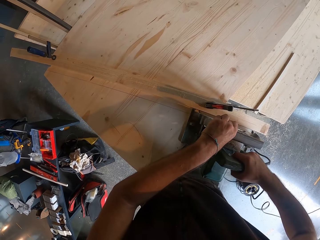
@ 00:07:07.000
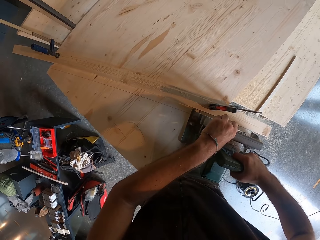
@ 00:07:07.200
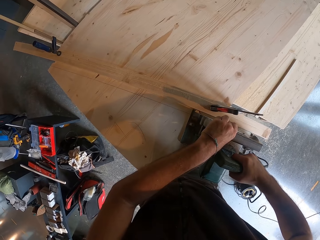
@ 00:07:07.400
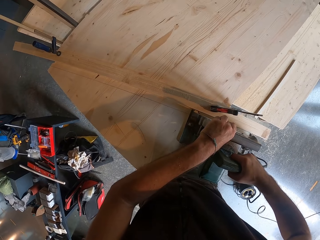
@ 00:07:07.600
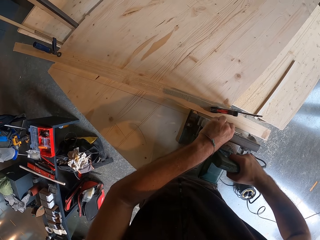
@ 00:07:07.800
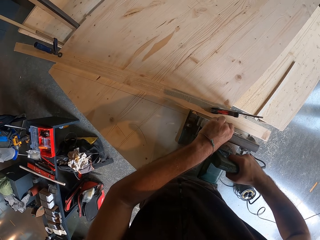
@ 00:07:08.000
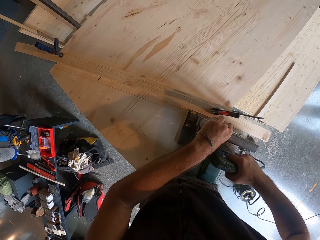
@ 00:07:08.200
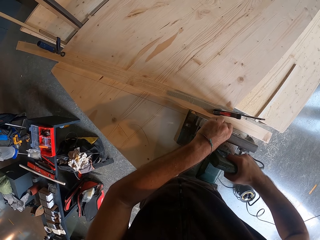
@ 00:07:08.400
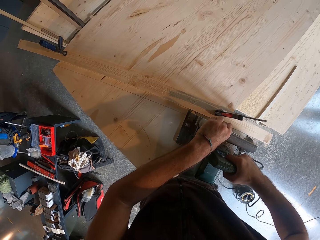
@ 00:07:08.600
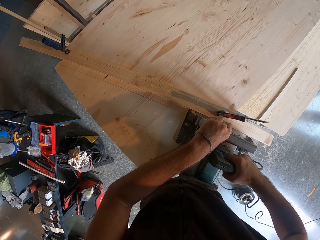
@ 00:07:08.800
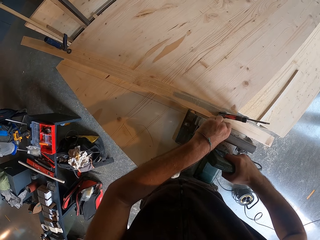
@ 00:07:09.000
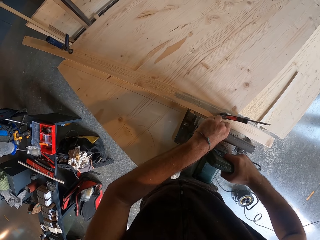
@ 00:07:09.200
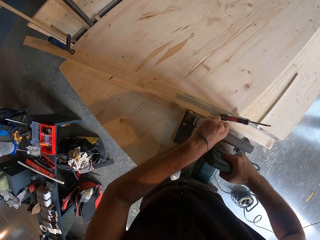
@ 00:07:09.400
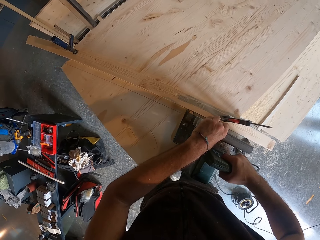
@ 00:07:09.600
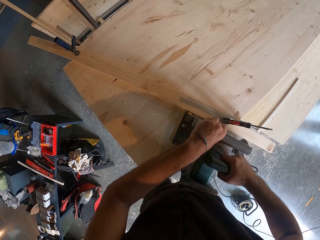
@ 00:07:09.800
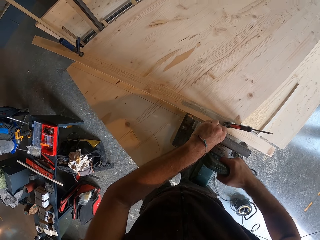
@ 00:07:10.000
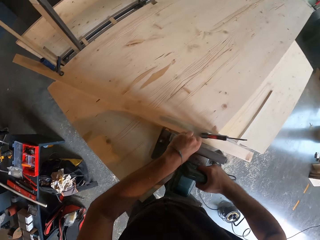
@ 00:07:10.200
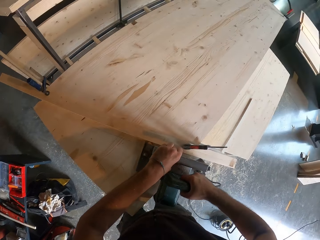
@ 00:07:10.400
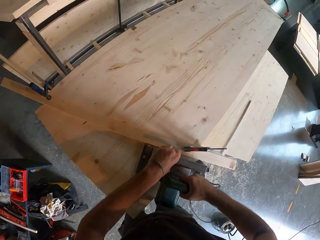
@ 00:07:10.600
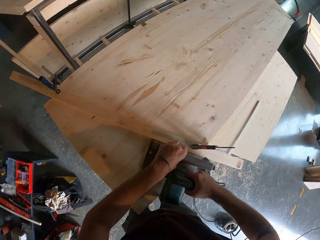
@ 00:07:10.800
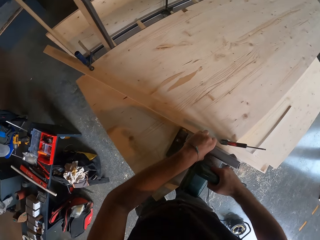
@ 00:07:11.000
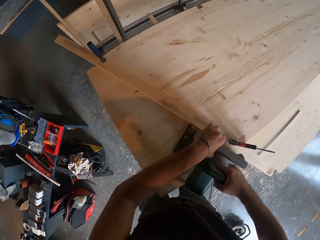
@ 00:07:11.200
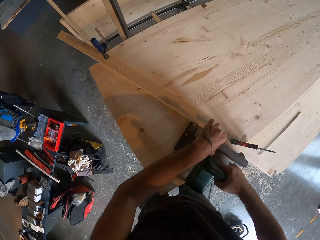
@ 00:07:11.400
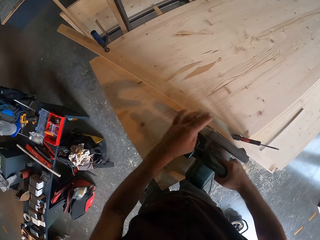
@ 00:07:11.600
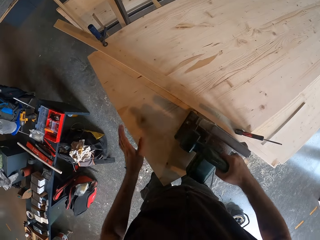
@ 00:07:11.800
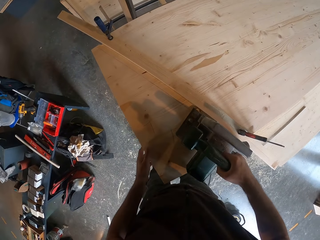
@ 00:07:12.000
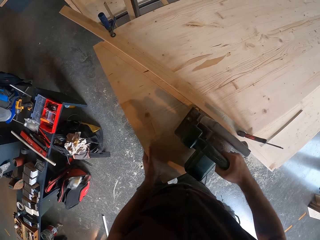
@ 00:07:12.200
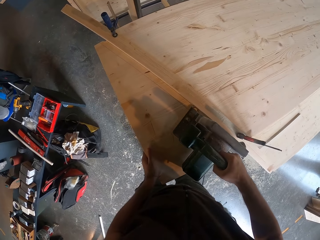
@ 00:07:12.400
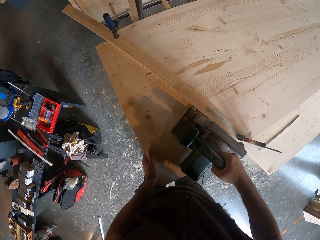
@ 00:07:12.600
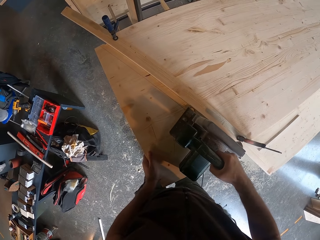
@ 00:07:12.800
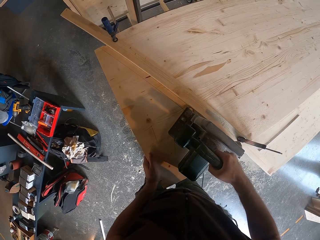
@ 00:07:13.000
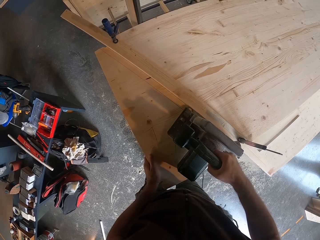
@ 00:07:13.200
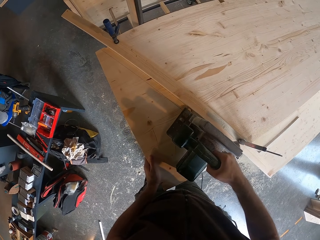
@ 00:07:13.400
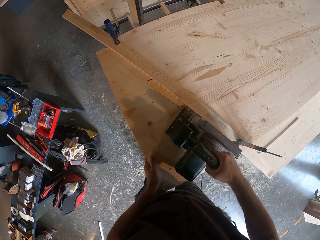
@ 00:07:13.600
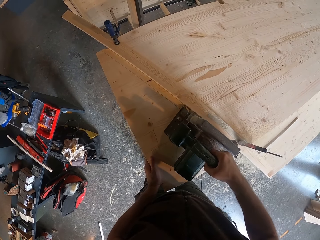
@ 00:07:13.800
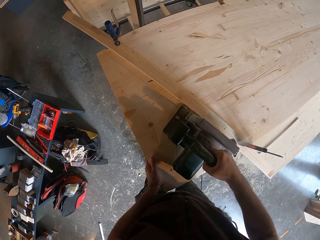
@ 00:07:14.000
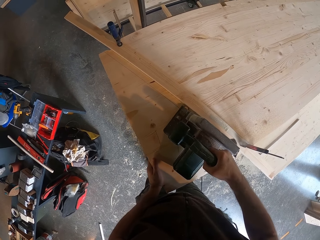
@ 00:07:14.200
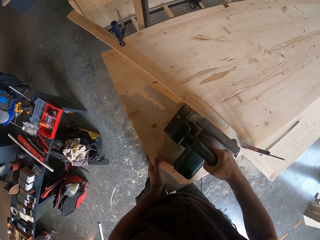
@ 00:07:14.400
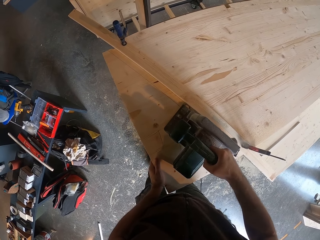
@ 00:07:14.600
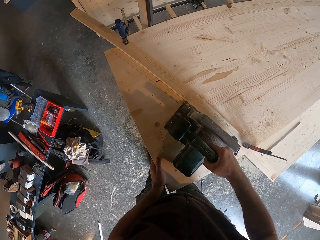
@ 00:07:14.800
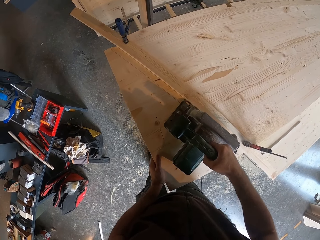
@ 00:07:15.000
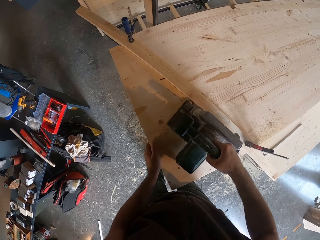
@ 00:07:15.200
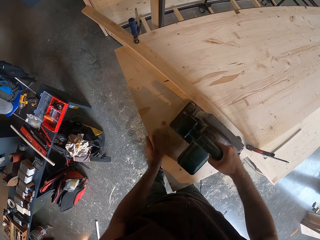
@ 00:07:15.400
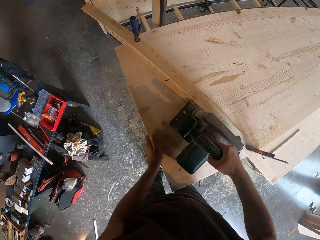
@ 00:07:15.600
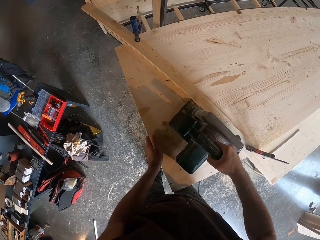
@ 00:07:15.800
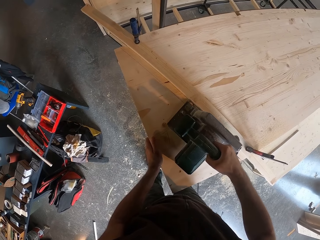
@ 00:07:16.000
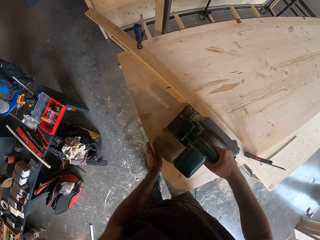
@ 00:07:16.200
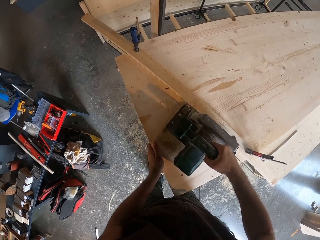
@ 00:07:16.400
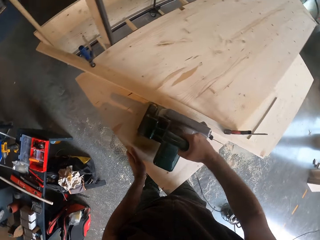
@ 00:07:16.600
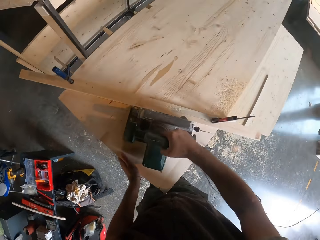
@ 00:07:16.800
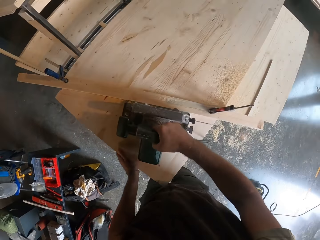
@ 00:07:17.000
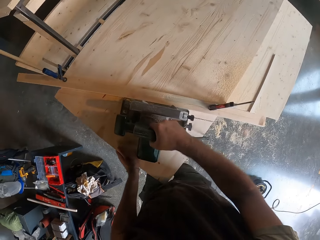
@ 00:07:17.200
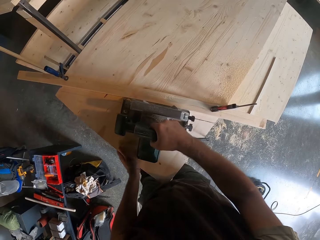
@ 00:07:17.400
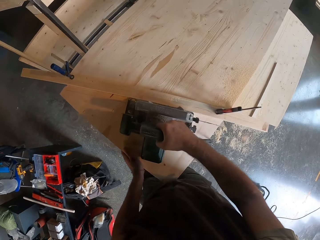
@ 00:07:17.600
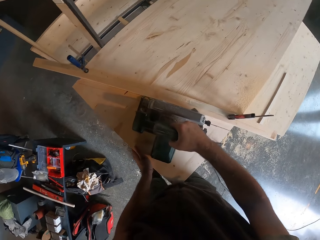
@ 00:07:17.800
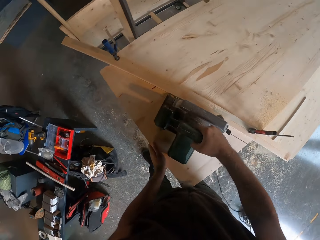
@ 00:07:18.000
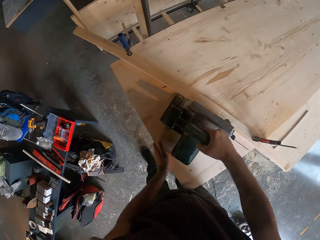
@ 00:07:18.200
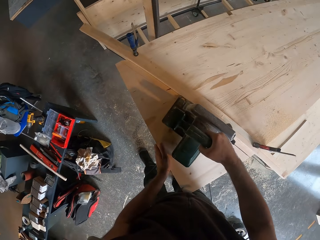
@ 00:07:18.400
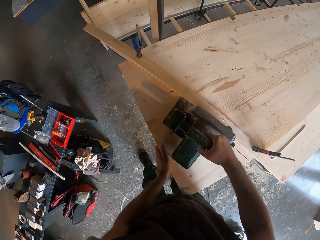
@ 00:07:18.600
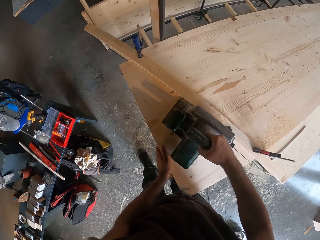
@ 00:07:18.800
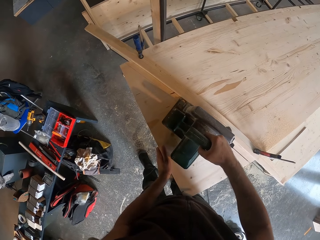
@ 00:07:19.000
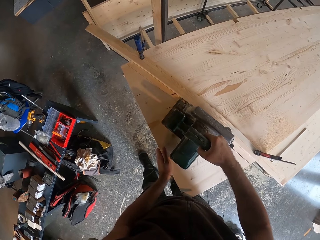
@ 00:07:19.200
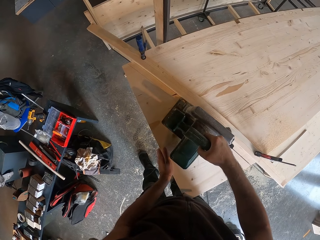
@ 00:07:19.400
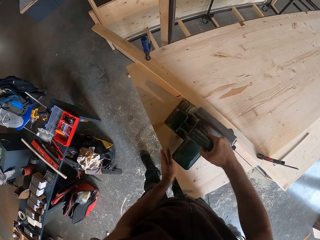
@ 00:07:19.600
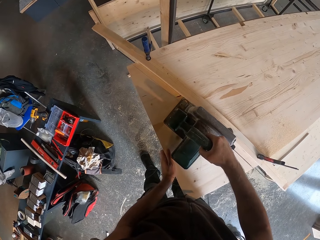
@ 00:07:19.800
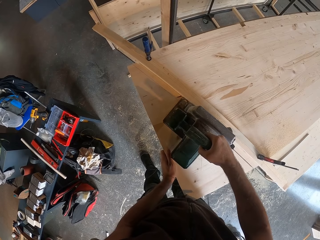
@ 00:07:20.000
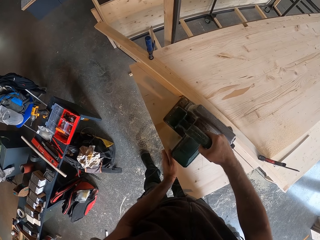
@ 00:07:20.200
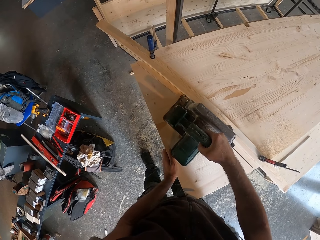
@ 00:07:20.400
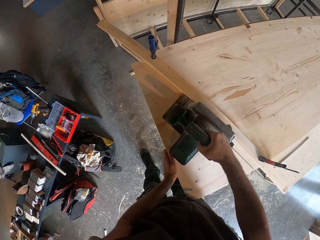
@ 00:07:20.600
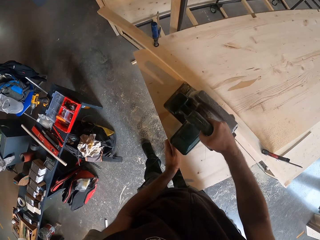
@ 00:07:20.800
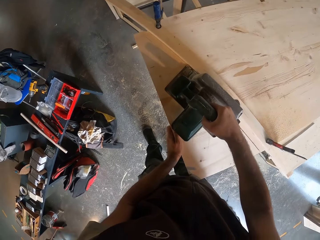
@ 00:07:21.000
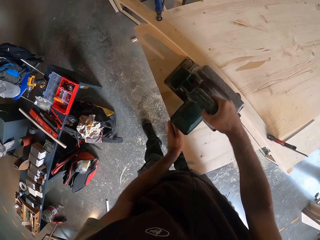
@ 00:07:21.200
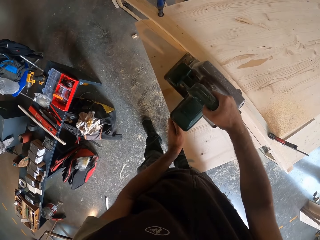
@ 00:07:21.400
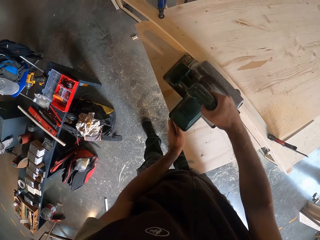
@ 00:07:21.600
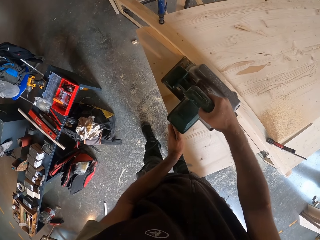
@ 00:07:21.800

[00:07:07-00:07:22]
The camera wearer places his left hand on the plank of wood. He cuts the plank of wood diagonally with the electric saw in his right hand. He looks around a garage. He cuts a piece of wood with a wood cutter.

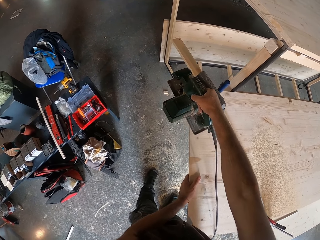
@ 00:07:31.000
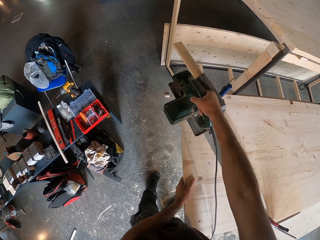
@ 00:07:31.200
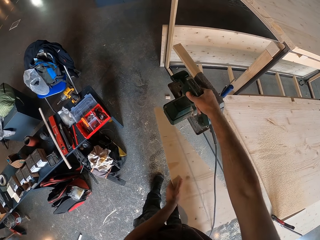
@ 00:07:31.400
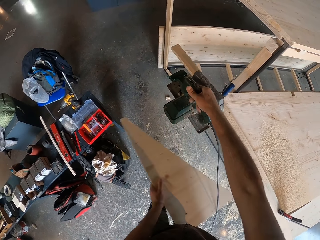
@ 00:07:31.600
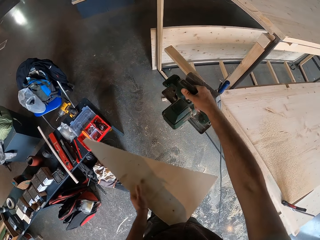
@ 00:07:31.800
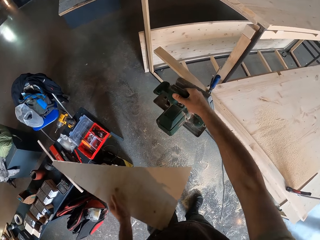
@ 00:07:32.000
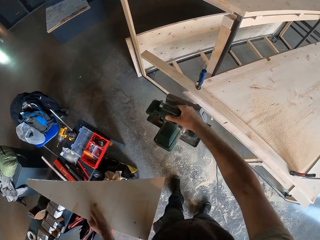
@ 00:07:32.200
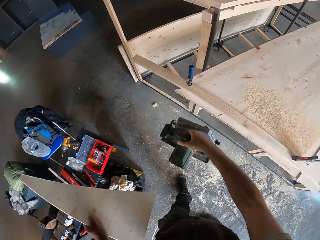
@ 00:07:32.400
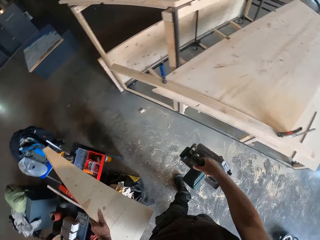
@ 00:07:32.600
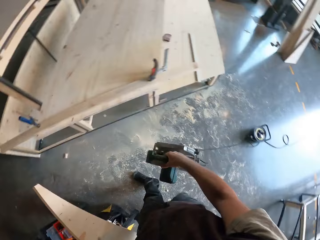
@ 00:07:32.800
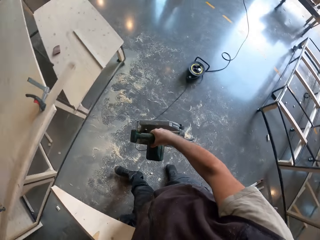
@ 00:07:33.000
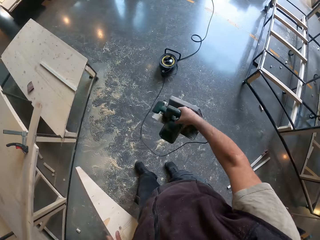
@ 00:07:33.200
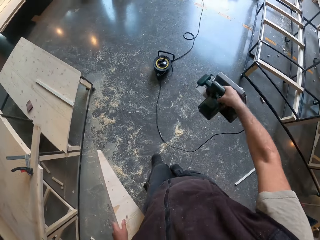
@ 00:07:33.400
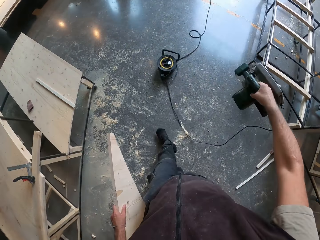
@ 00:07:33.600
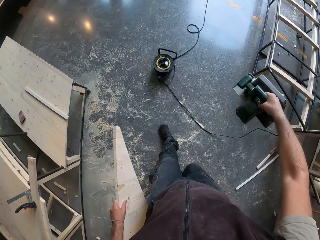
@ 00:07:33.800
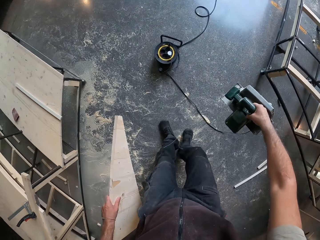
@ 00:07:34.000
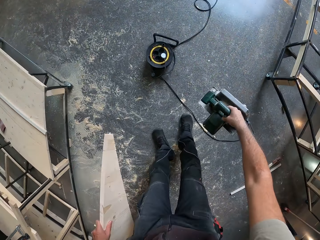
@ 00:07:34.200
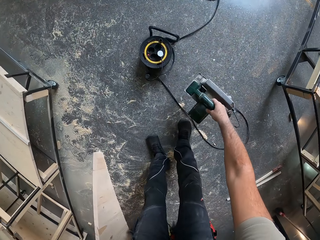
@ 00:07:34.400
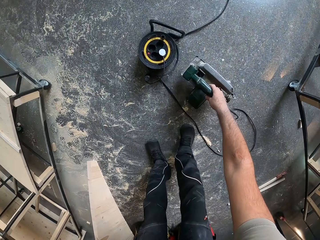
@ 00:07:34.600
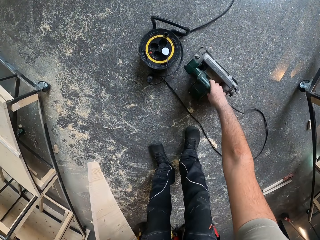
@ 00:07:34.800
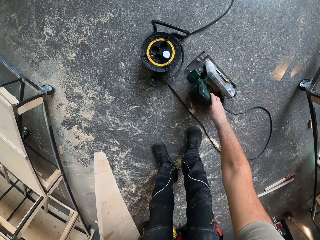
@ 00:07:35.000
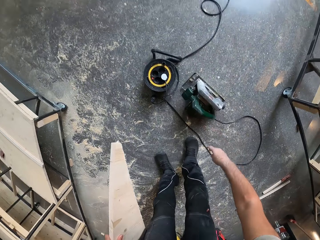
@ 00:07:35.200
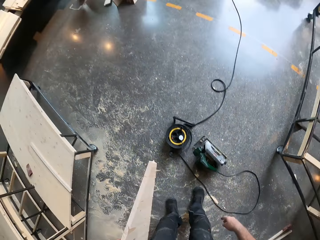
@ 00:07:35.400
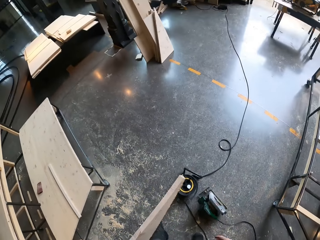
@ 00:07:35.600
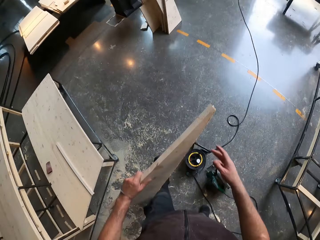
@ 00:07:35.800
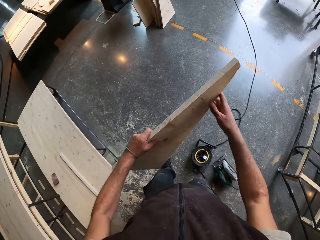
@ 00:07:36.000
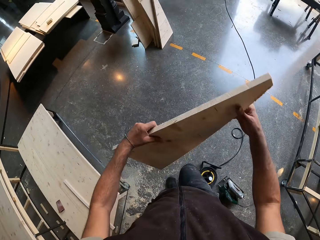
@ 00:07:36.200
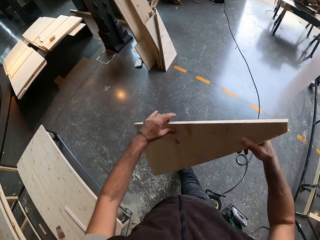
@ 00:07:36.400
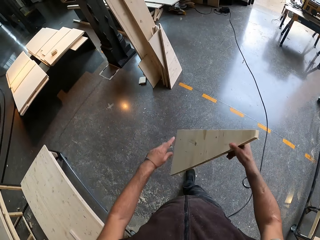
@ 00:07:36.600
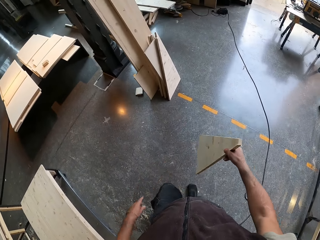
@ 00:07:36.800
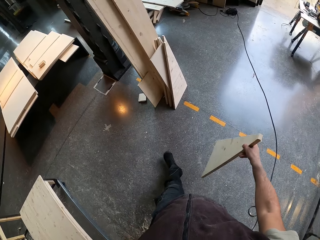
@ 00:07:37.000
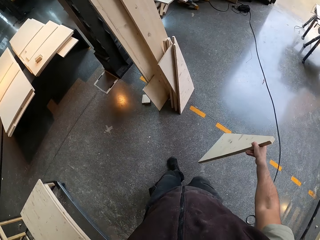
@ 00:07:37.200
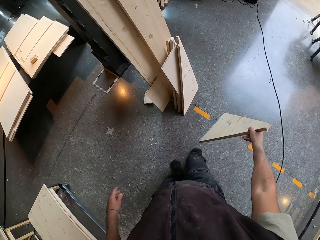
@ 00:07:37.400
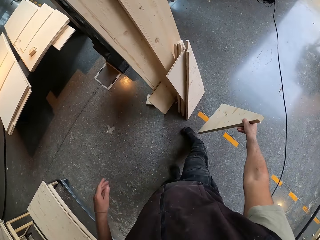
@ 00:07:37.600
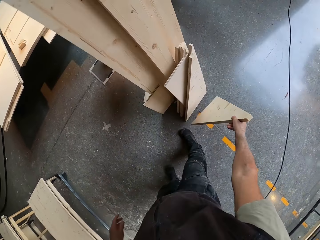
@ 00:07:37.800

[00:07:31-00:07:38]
The camera wearer holds a piece of wood with his left hand. He removes the piece of wood from a board. He walks around a garage. He places the electric saw on the floor with his right hand. He holds the piece of wood with his right hand. He walks around the garage. He places the piece of wood on the floor with his right hand.
